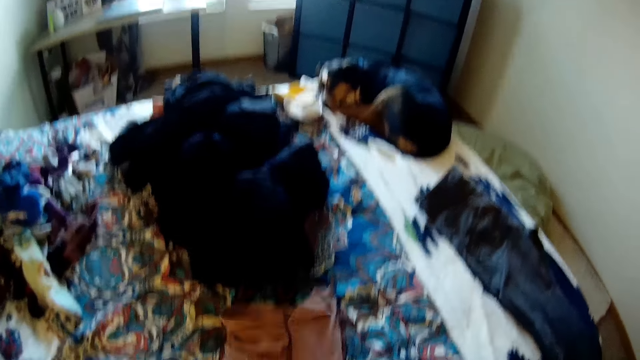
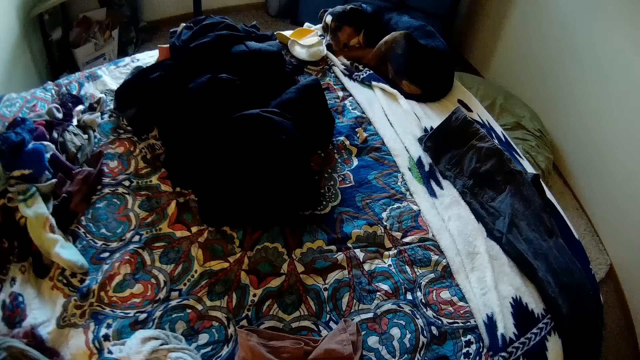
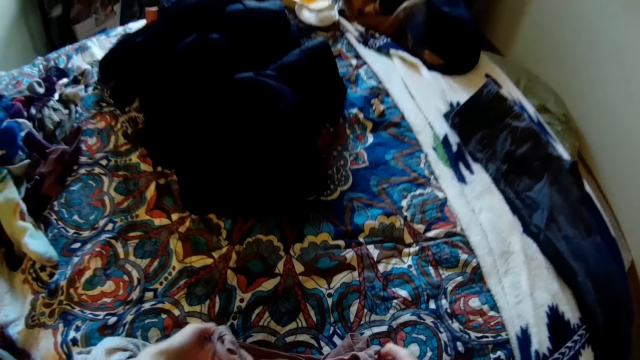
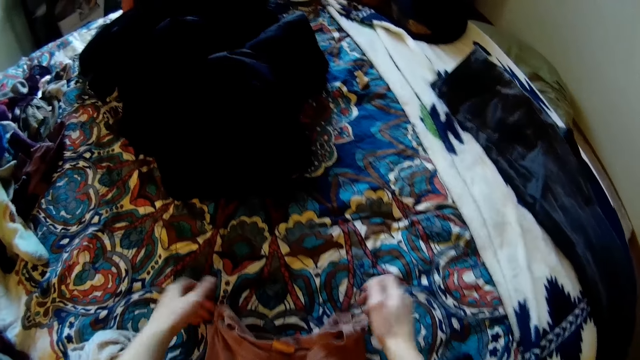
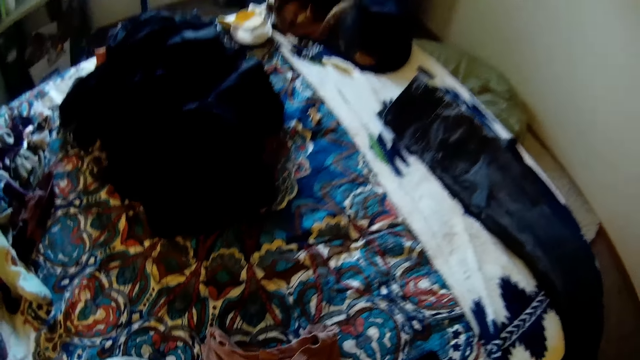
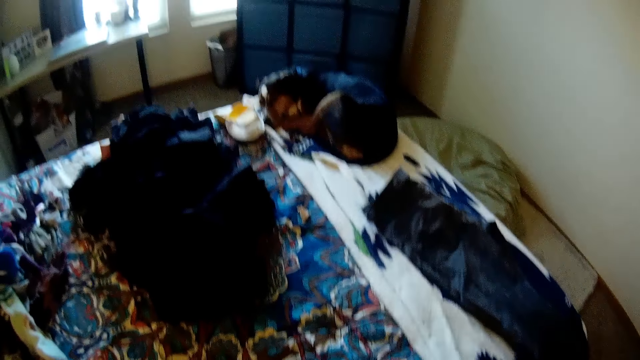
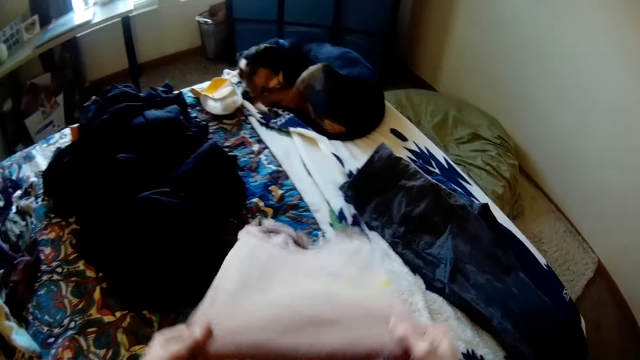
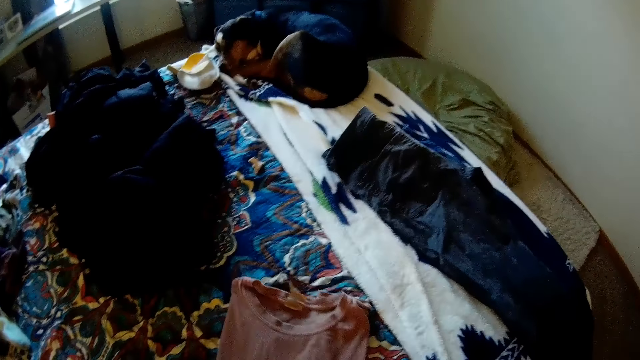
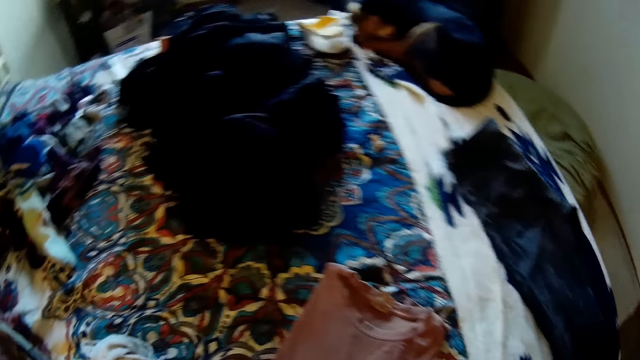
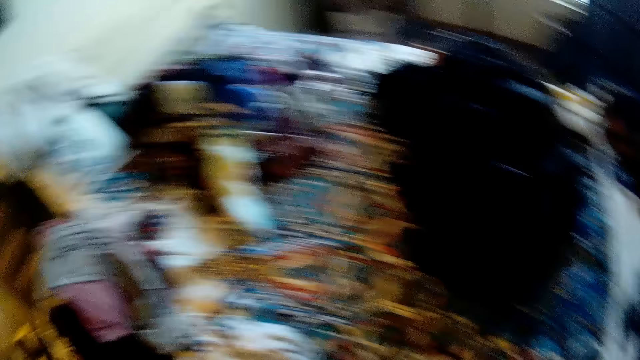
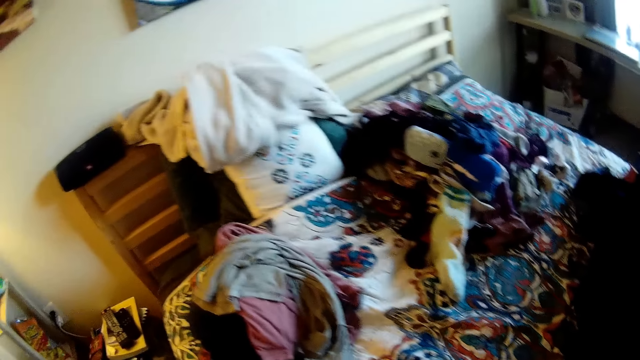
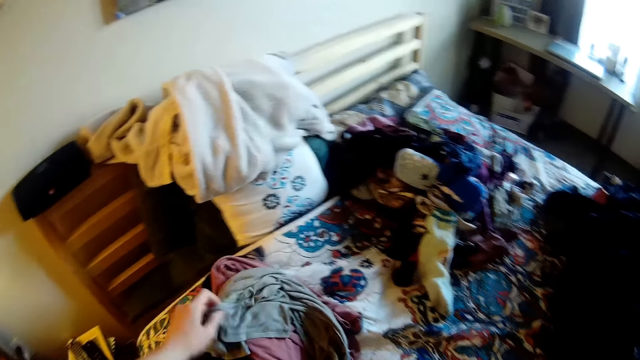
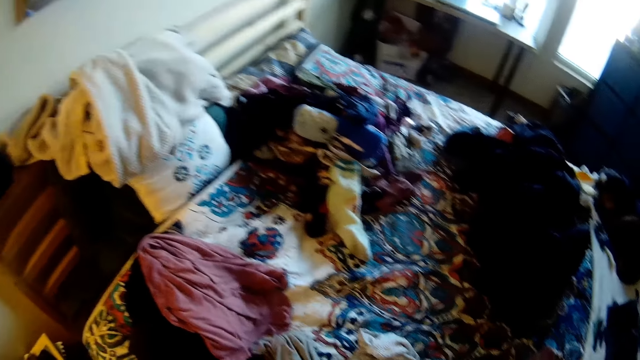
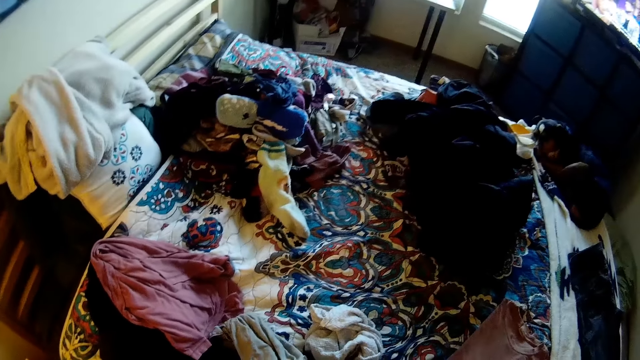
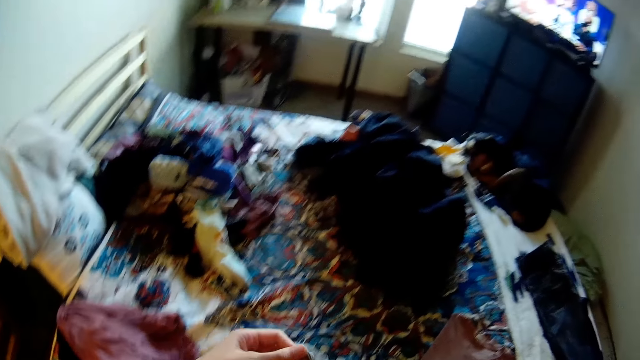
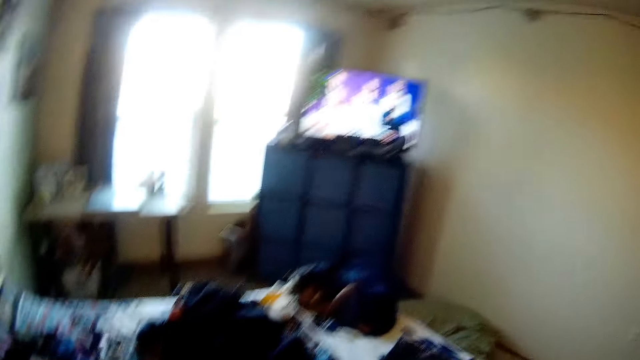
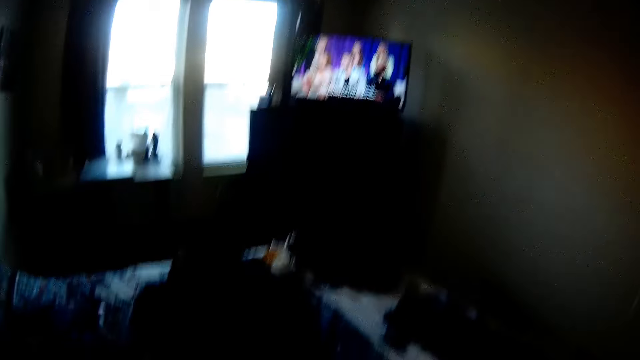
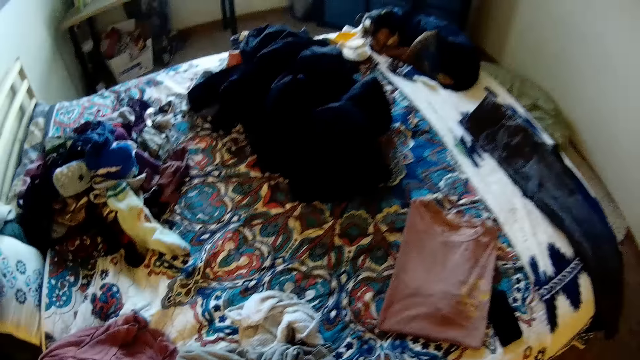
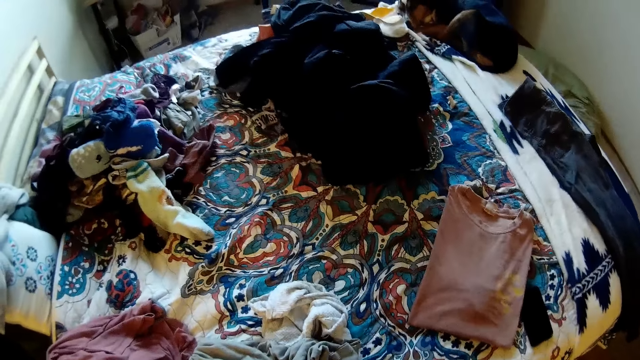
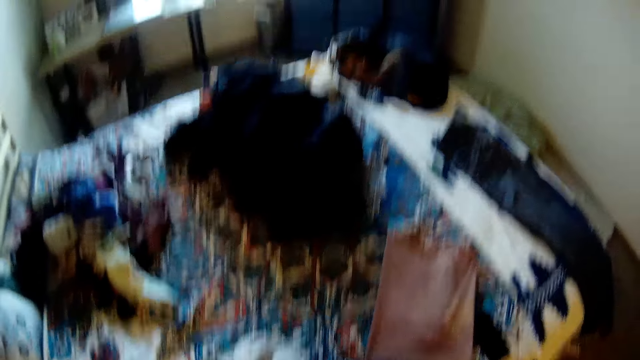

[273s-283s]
The camera wearer folds the cloth on the bed. They pick up another cloth from the bed. They look at the television.

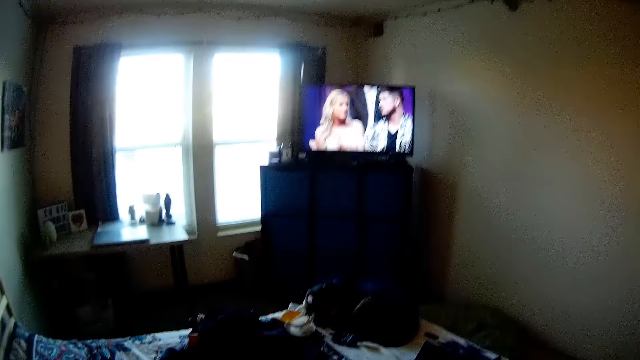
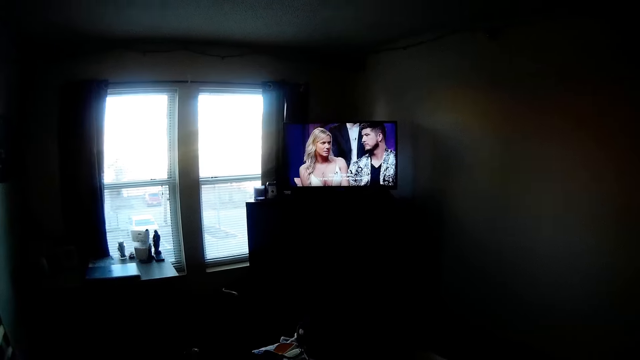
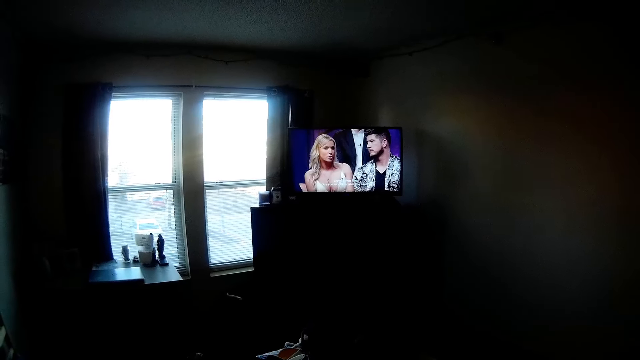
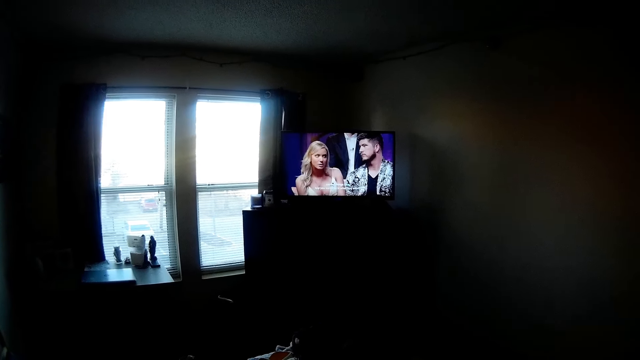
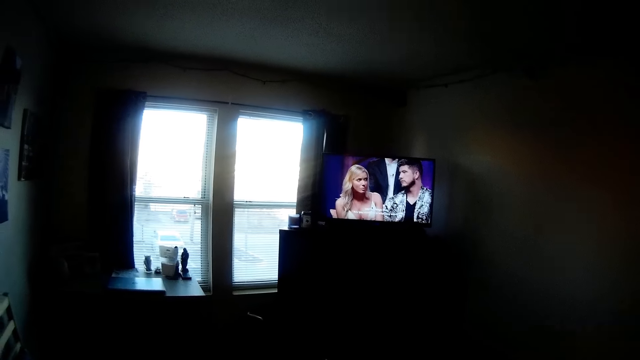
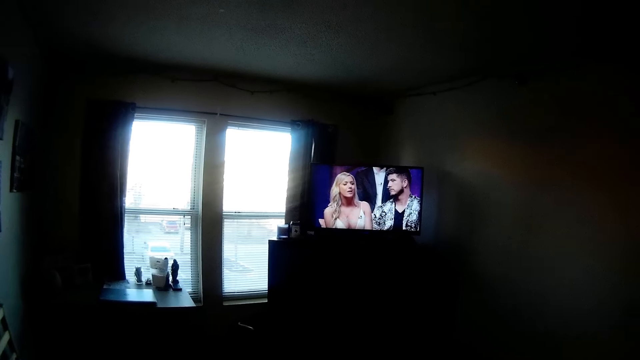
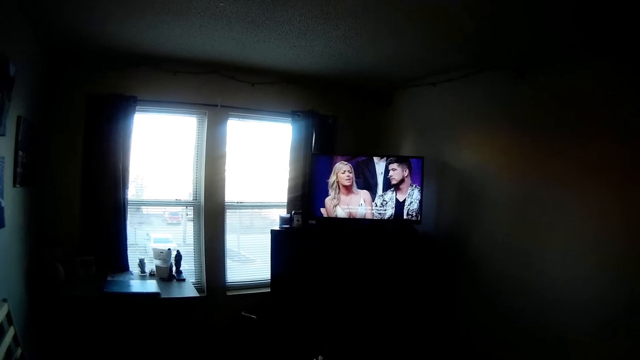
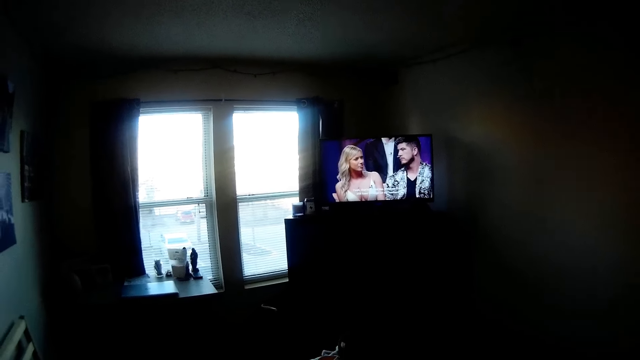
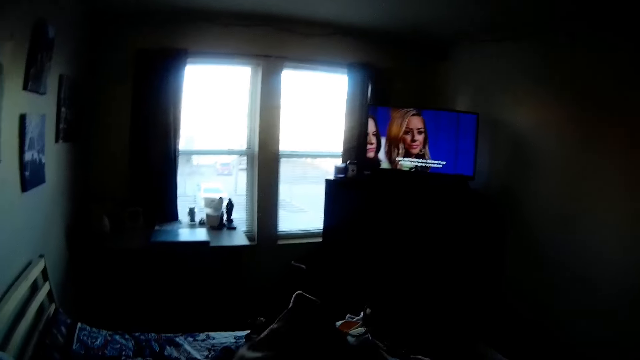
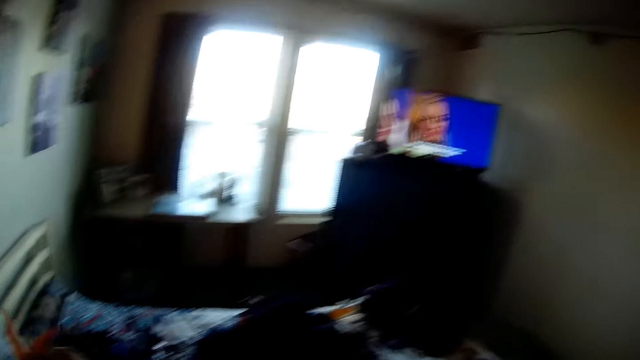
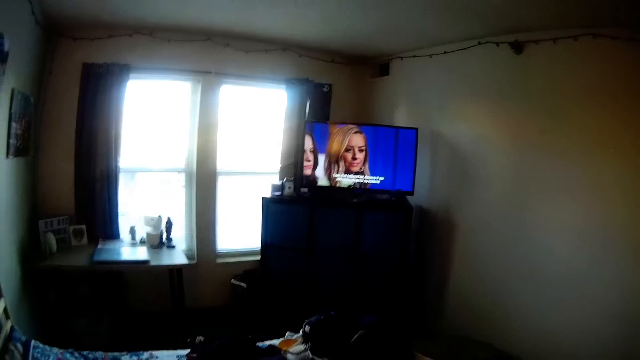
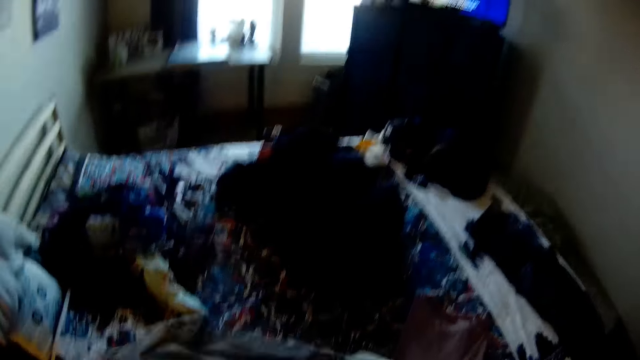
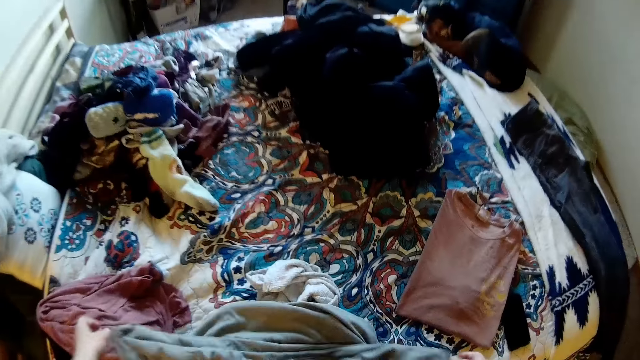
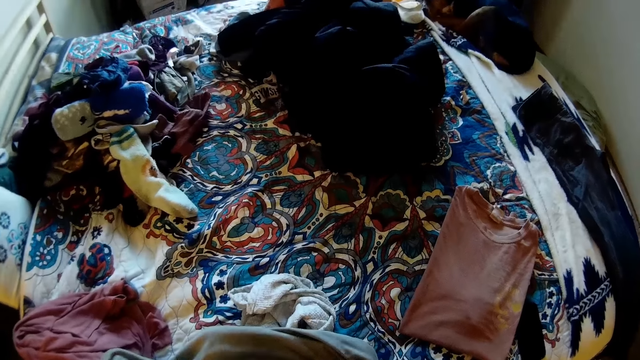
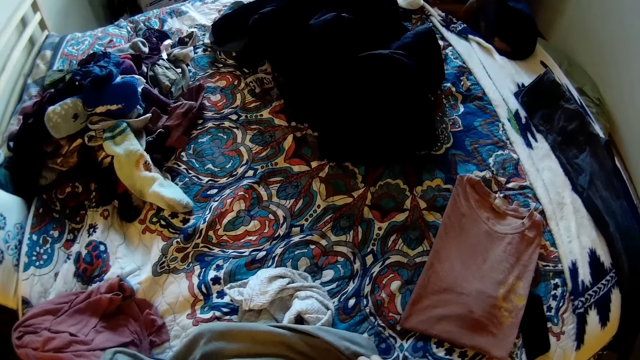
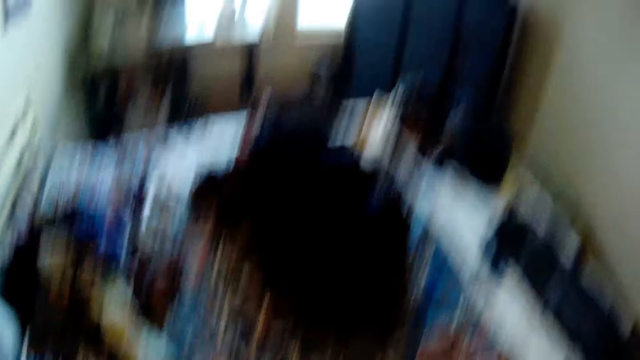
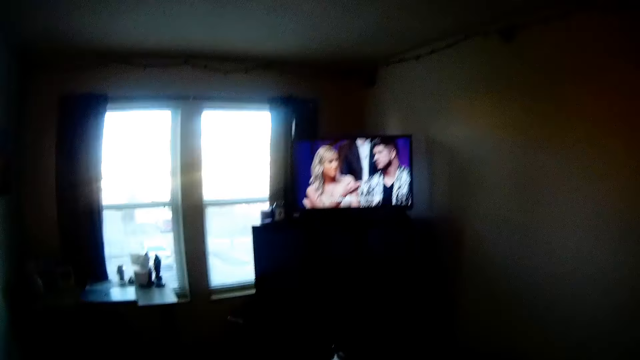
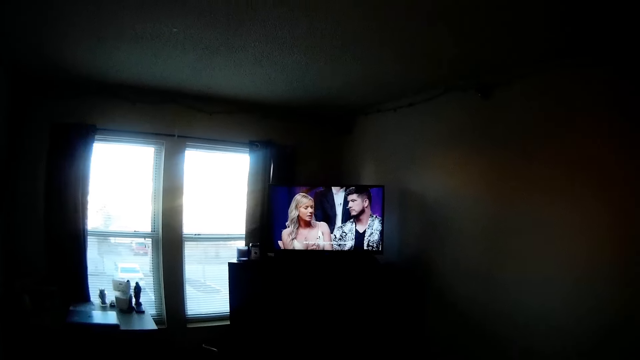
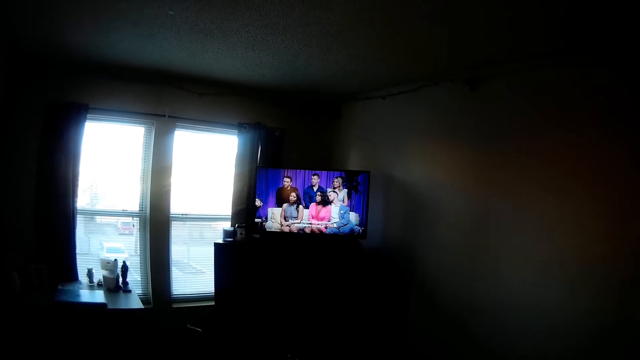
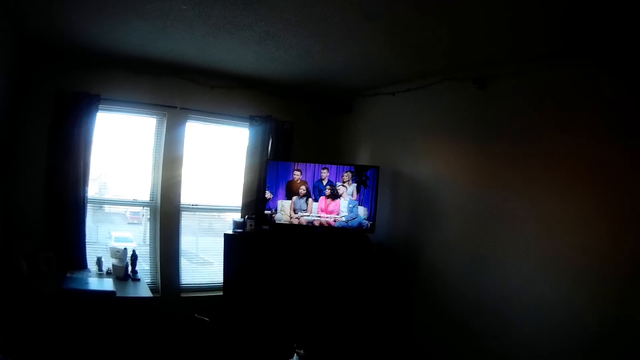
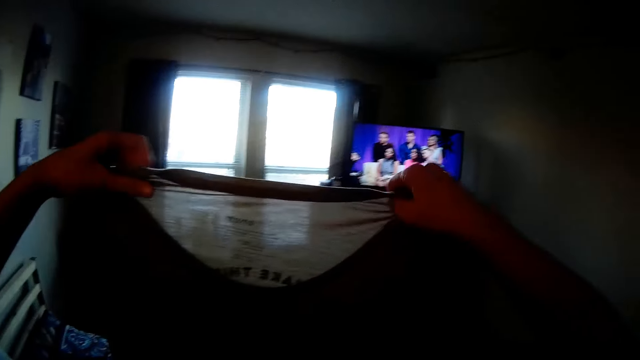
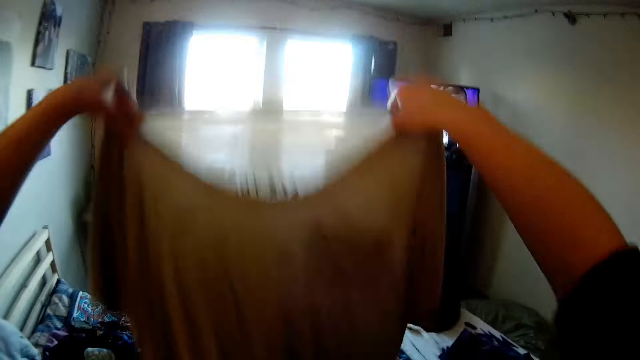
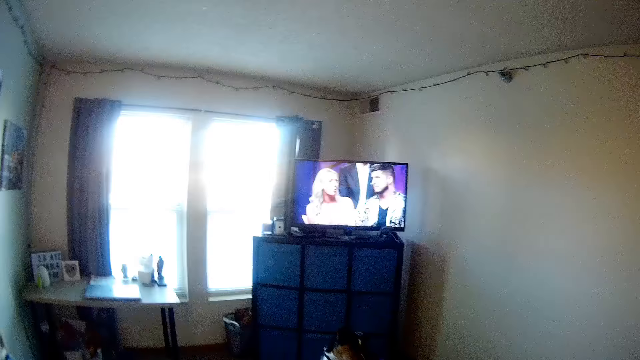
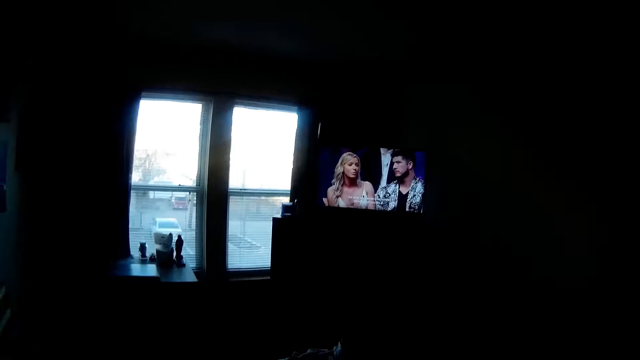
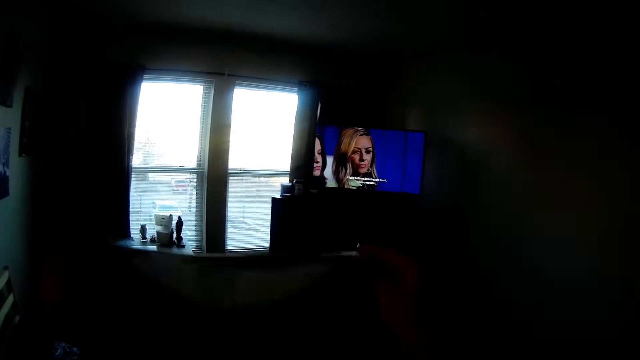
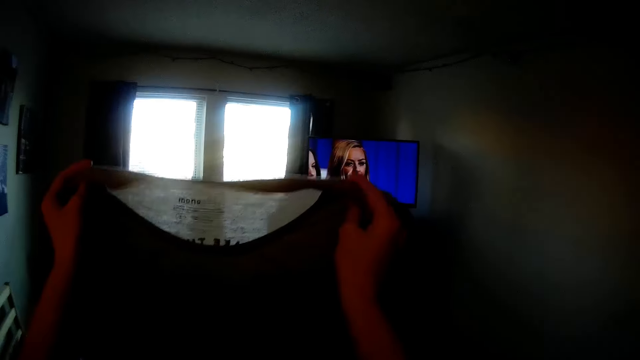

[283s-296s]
The camera wearer watches the television in the room. They look on the bed. They watch the television. They hold up a shirt and shake the shirt.
